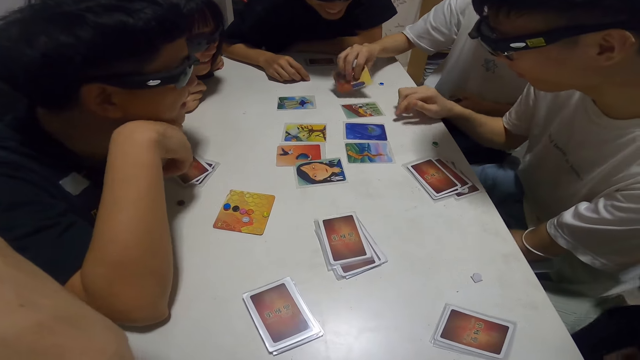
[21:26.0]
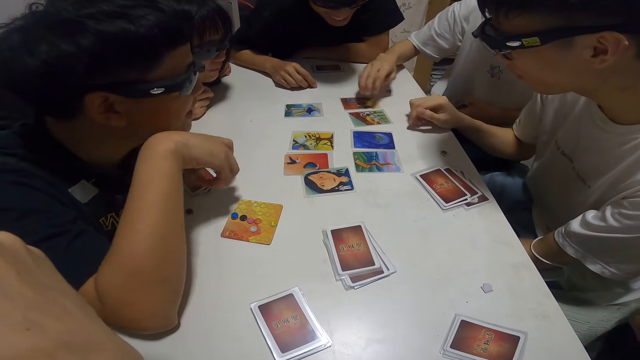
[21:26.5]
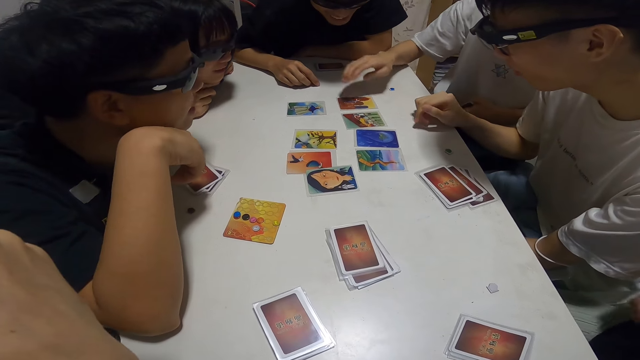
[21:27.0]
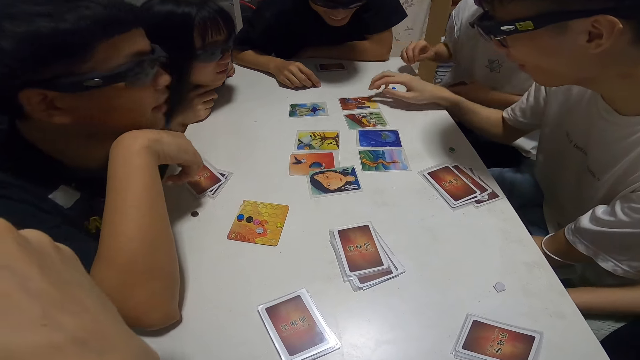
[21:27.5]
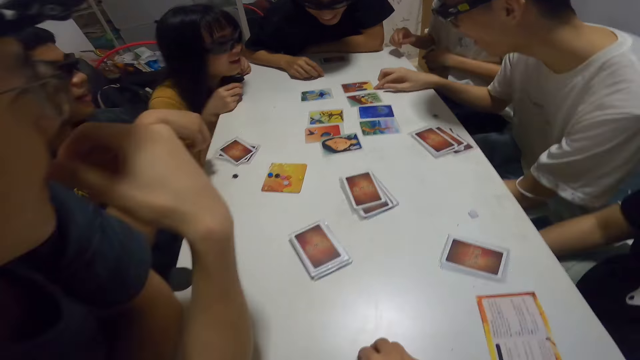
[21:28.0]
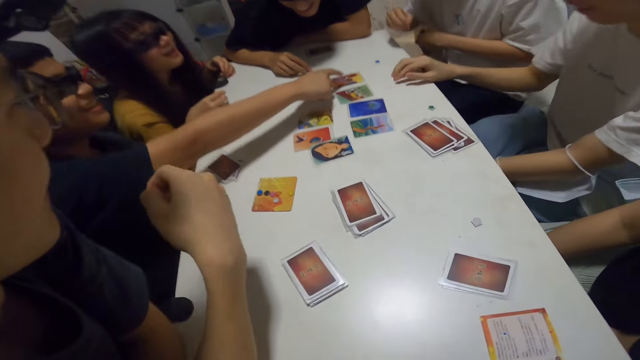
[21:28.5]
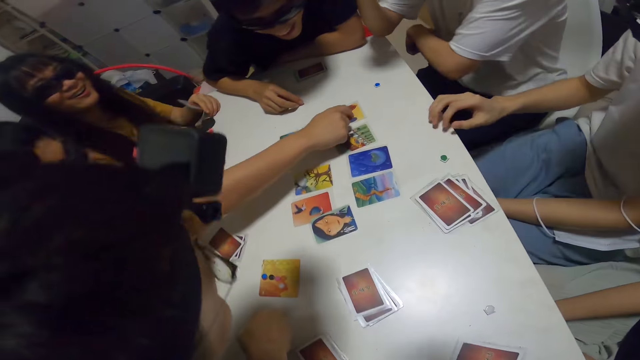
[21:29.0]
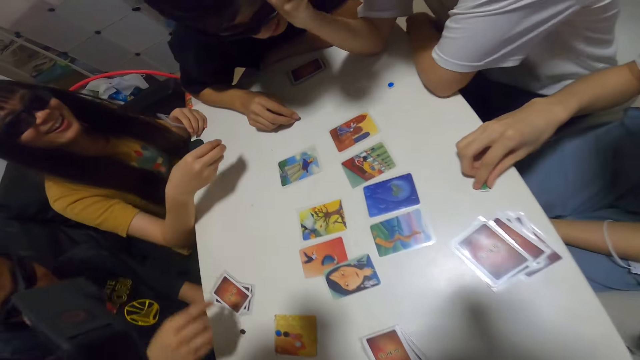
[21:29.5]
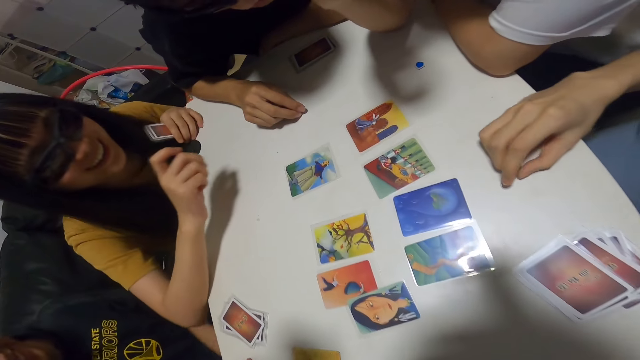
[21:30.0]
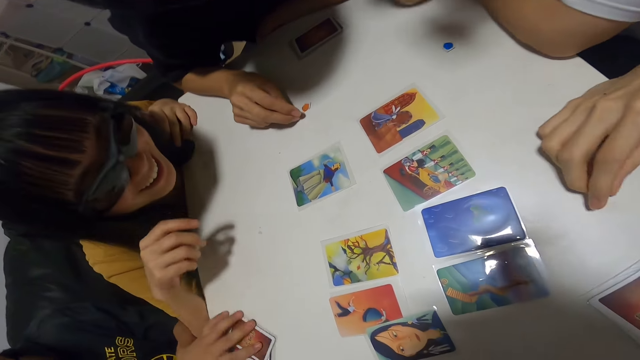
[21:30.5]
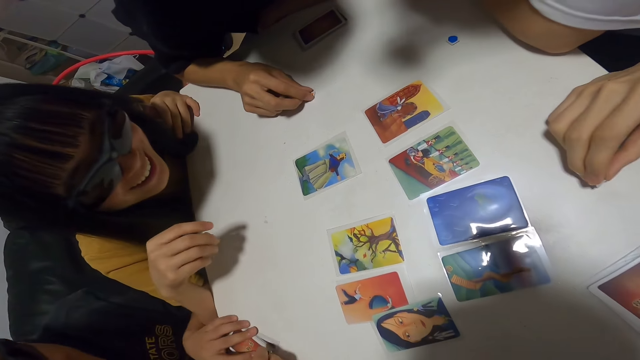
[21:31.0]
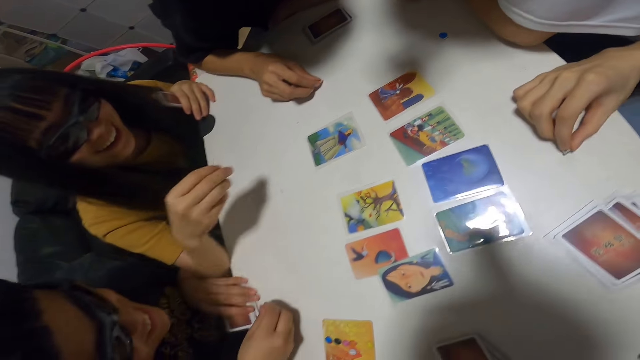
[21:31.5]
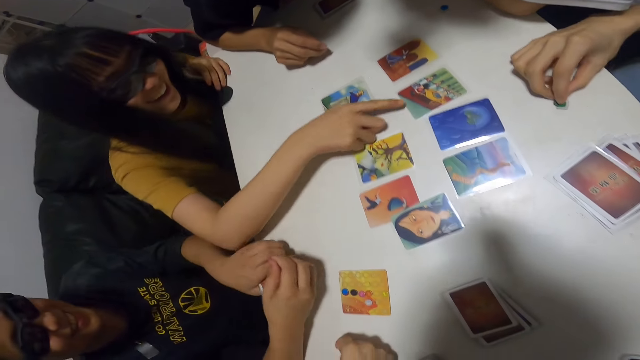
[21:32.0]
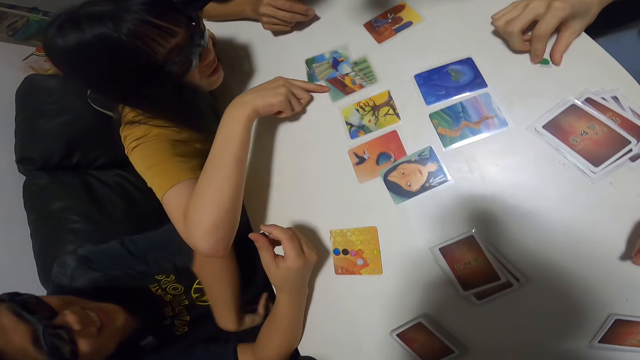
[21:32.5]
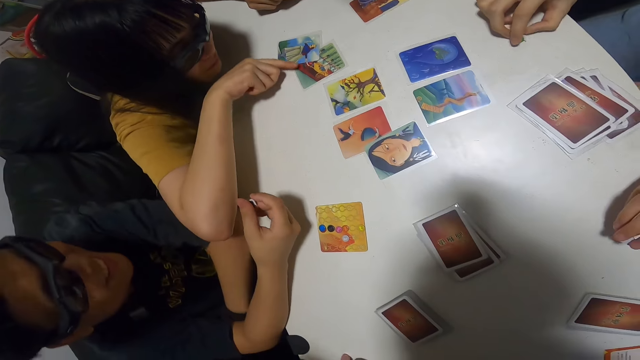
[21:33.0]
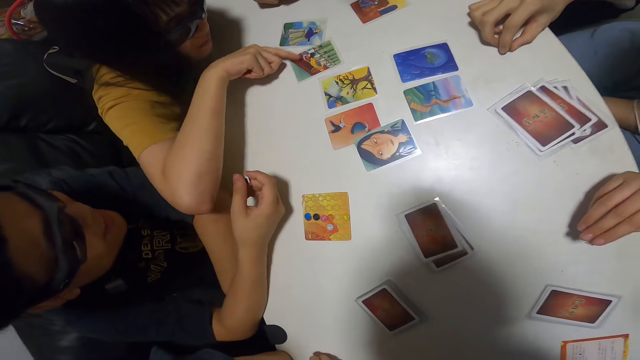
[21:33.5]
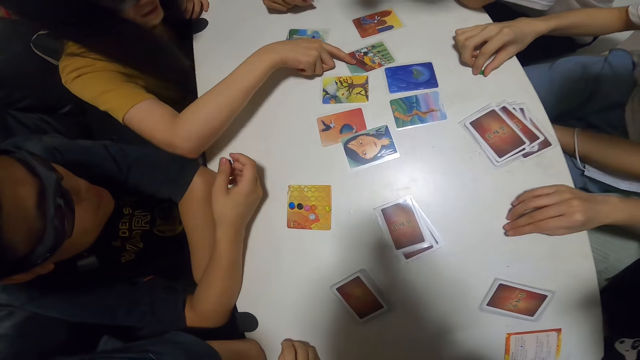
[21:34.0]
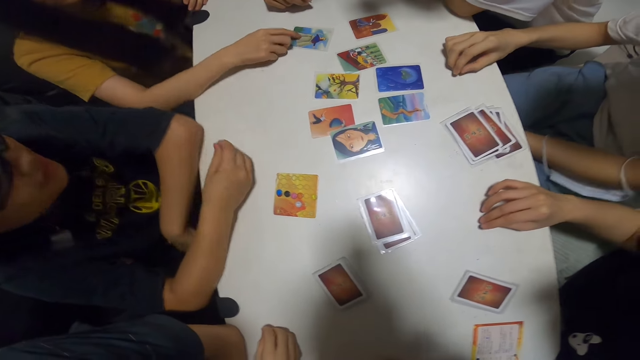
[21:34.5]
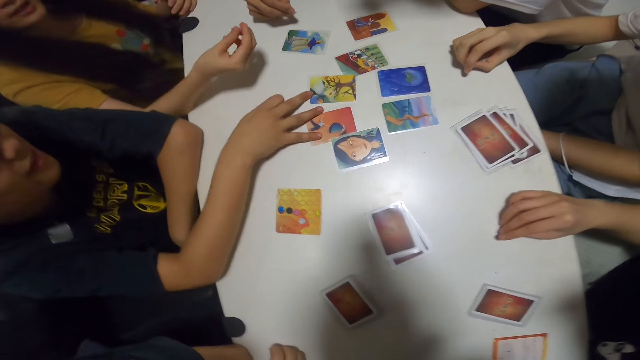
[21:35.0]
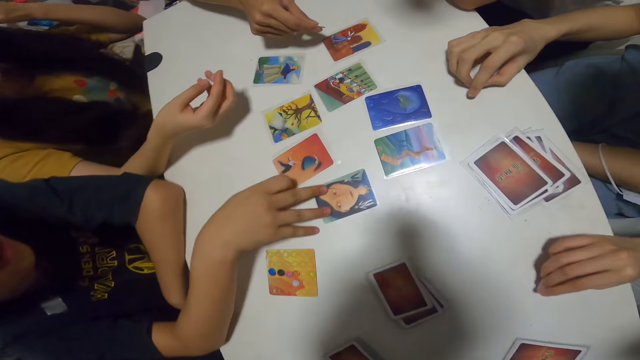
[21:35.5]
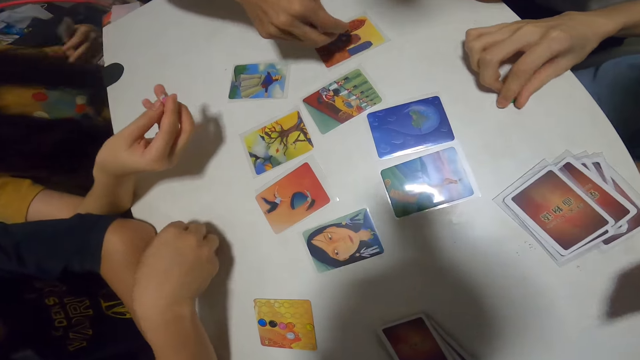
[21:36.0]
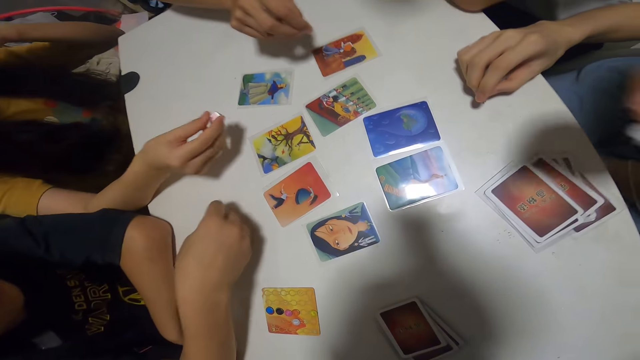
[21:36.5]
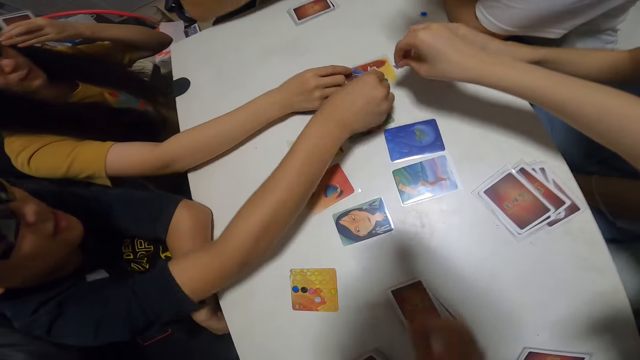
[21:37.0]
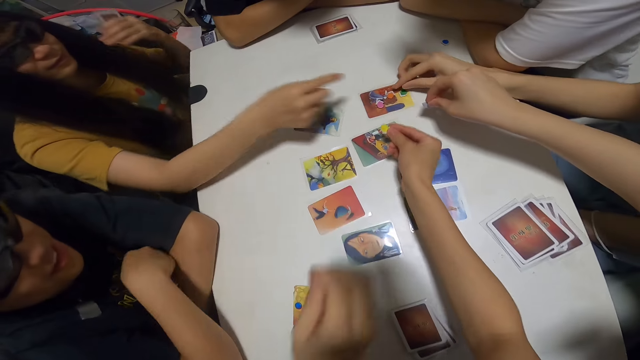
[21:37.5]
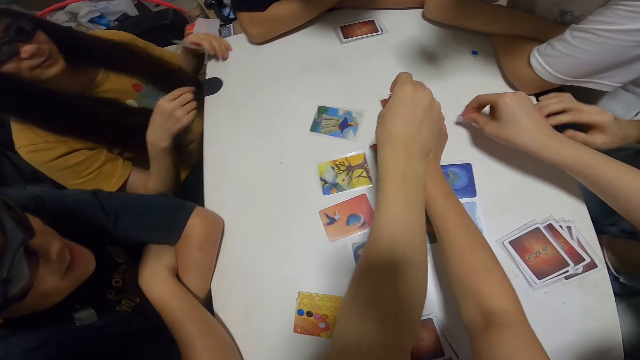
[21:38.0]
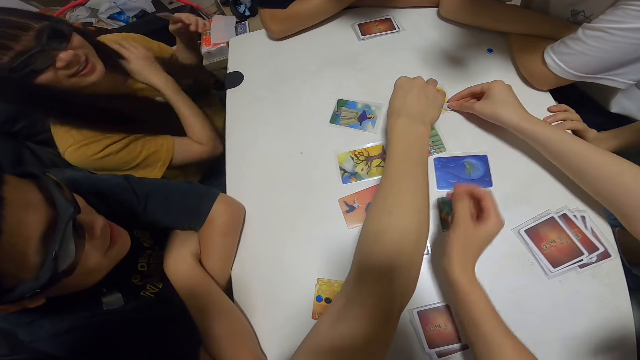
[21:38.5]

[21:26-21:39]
A person flips the card. Another person moves his hand. A third person points at the card on the table. The second person points at the card on the table. A fourth person leans forward. The first person rests his hands on the table. A fifth person leans forward. The third person holds the assorted sticker card. A sixth person holds the assorted sticker card. The fifth person pulls the card with her finger. The third person plays with the assorted sticker card. The fifth person pushes the card with his finger. The third person shakes his legs. The second person pushes the card with his hands. The sixth person places the assorted sticker card on top of the card. The camera wearer drops a chip on the table. The second person places the assorted sticker card on top of the card. The fifth person places the assorted sticker card on top of the card. The third person places the assorted sticker card on top of the card. The camera wearer places the assorted sticker card on top of the card. The fourth person places the assorted sticker card on top of the card.

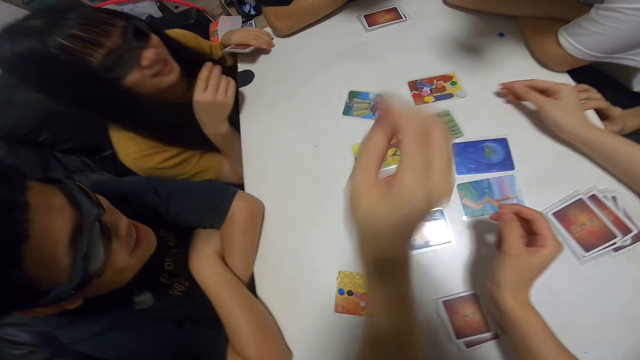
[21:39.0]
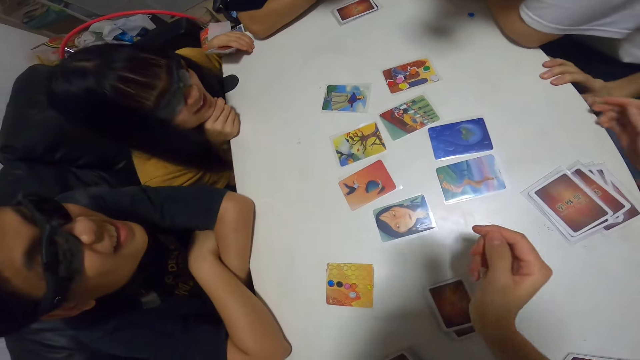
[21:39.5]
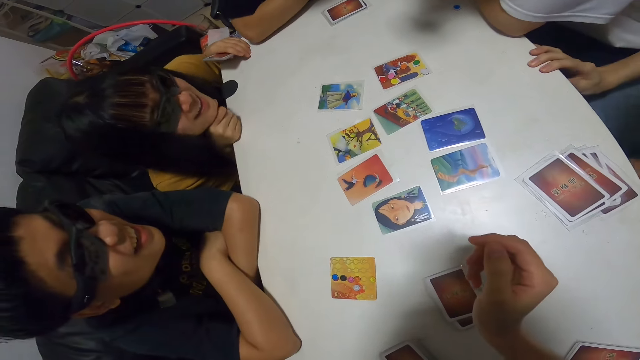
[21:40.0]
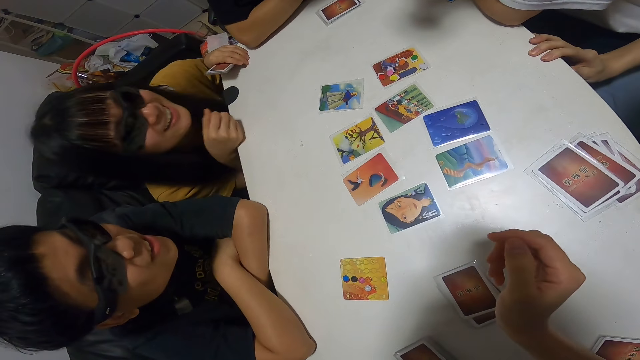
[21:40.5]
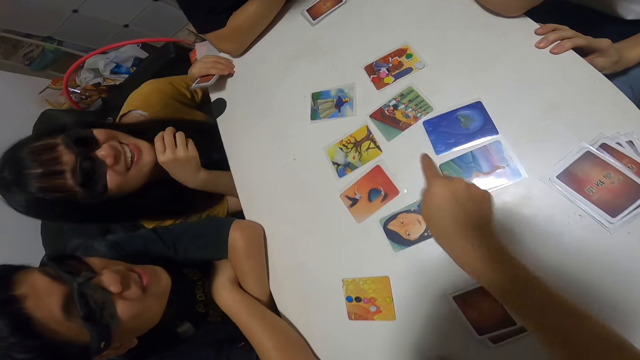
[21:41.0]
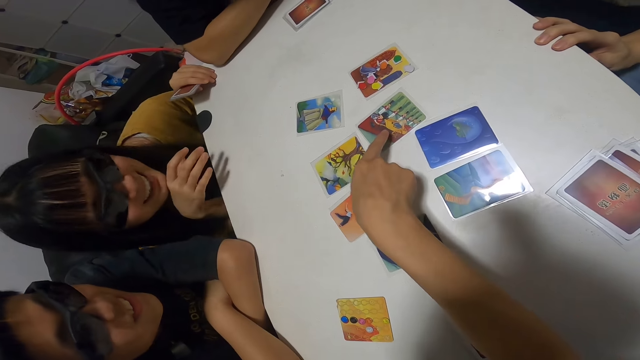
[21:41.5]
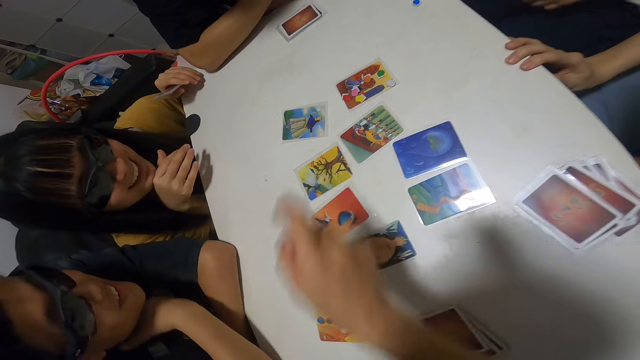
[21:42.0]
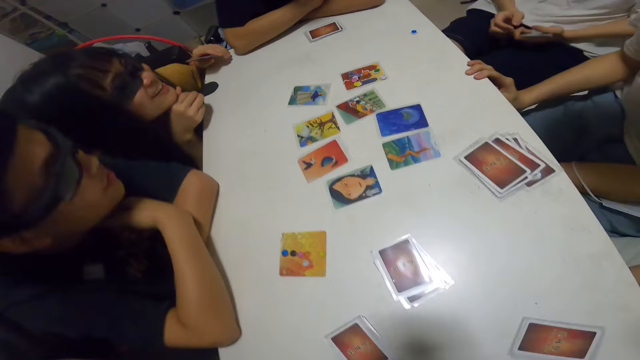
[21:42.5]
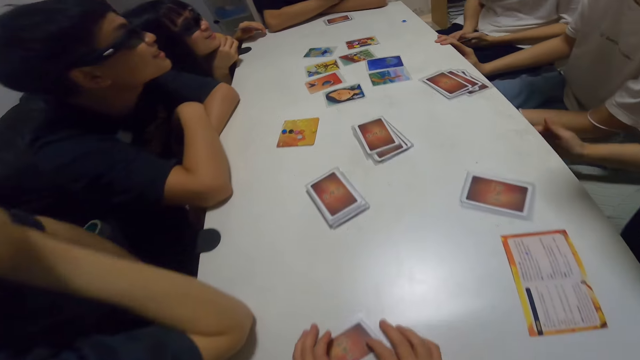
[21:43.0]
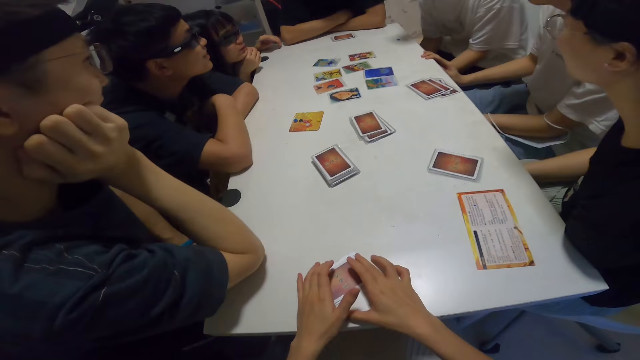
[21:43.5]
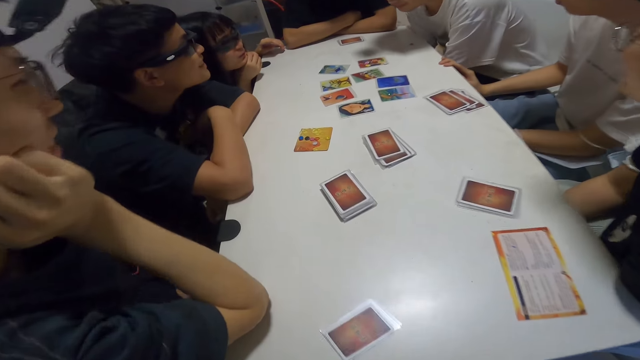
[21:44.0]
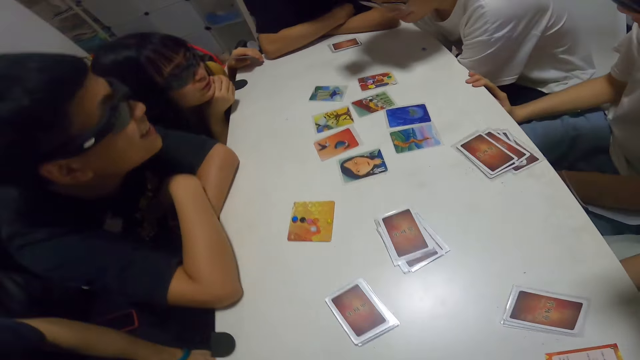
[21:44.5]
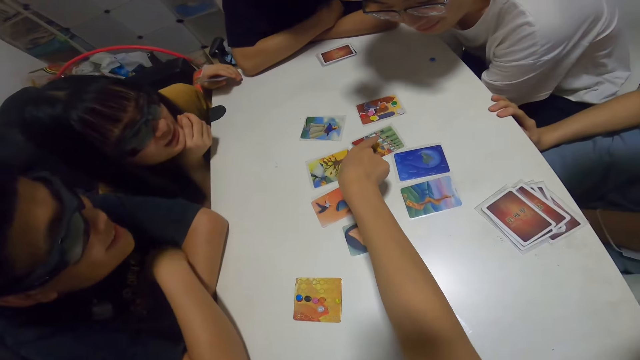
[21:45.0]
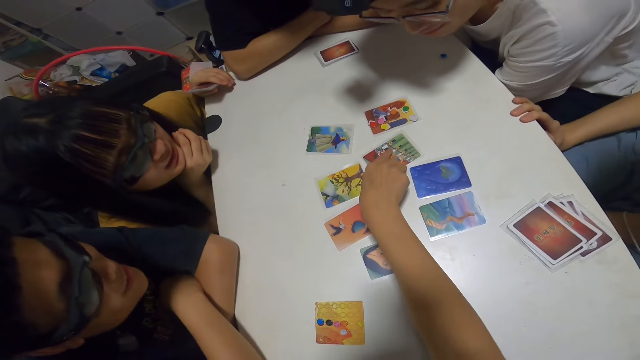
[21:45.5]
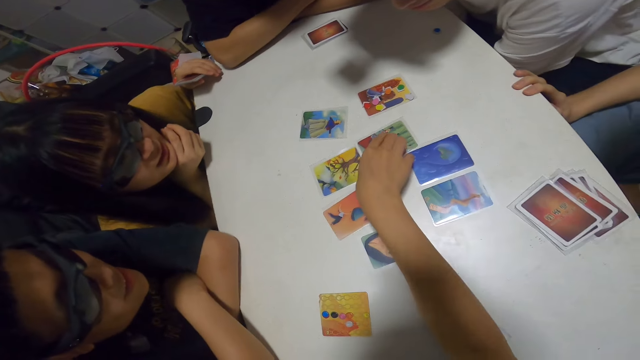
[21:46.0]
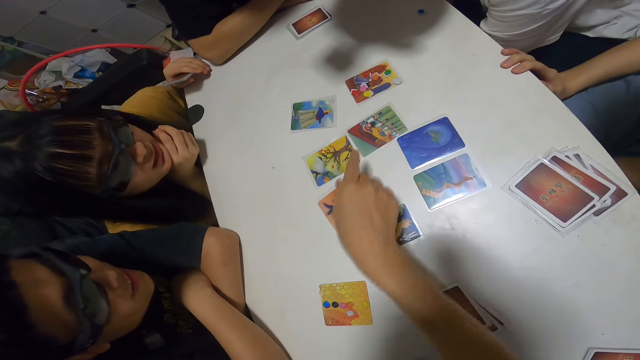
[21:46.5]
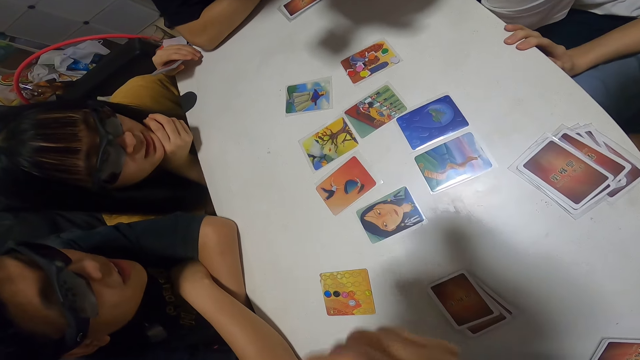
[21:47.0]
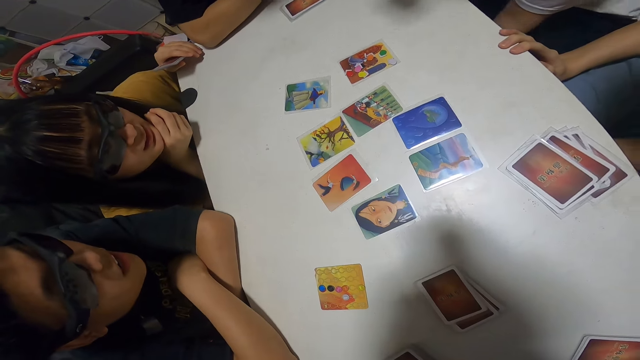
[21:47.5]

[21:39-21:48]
A person places the assorted sticker card on top of the card. Another person leans forward. The camera wearer interacts with the group. They point at the card on the table. The second person rests her chin on her hand. The camera wearer points at the card on the table. The second person moves her head. A third person leans forward. The camera wearer points at the card on the table.
